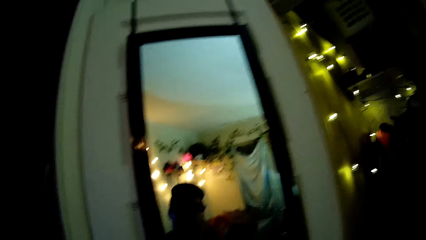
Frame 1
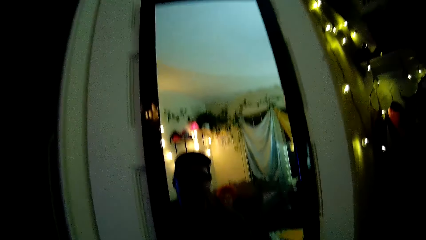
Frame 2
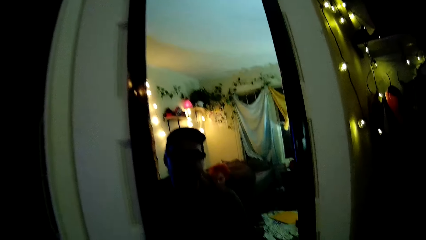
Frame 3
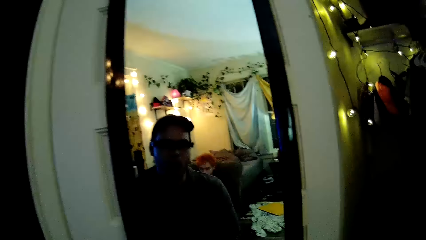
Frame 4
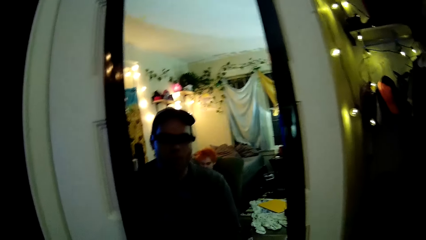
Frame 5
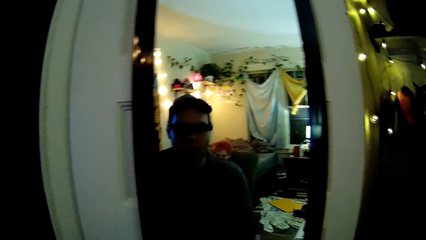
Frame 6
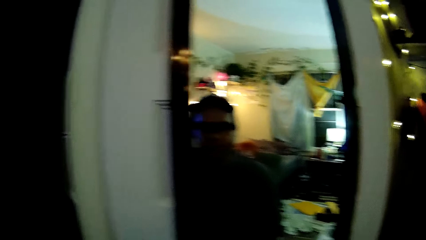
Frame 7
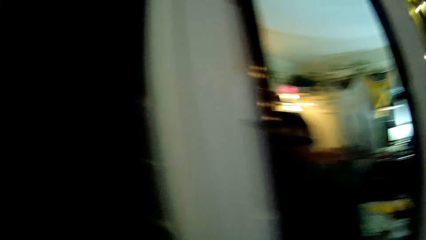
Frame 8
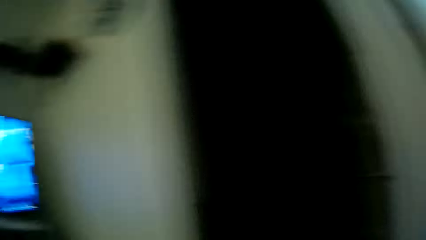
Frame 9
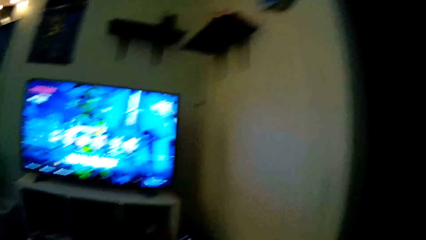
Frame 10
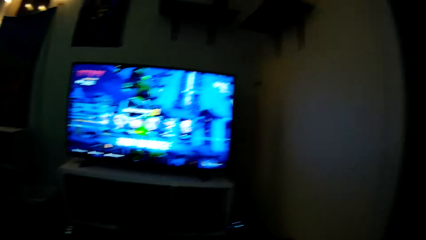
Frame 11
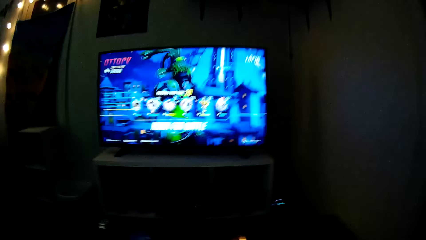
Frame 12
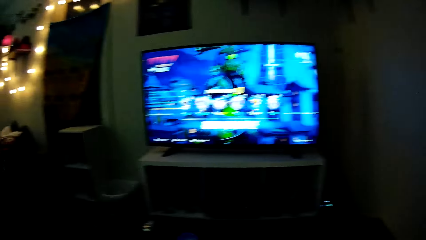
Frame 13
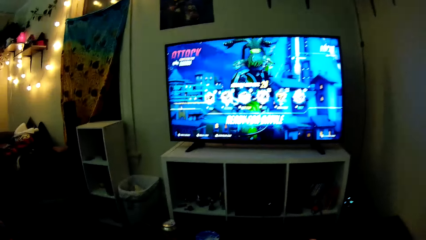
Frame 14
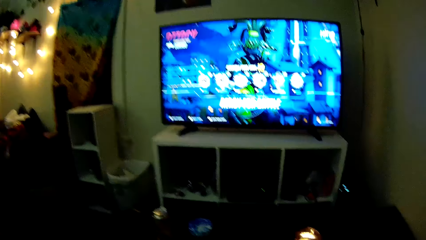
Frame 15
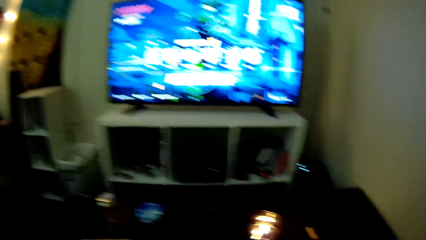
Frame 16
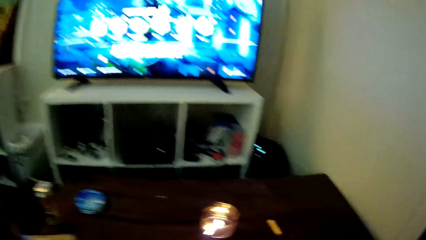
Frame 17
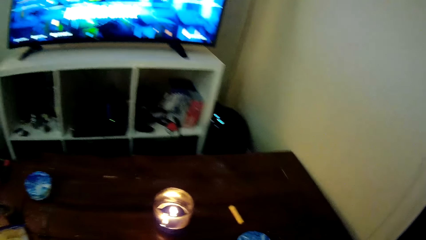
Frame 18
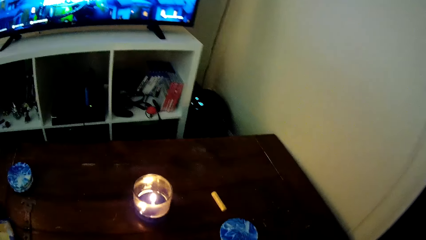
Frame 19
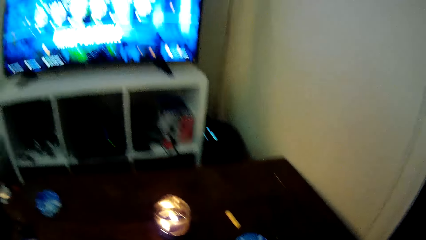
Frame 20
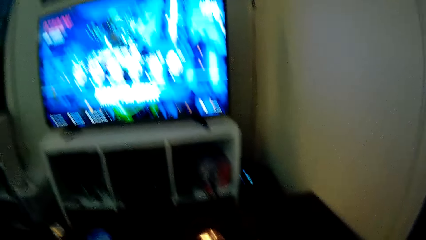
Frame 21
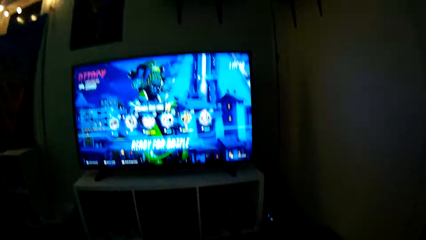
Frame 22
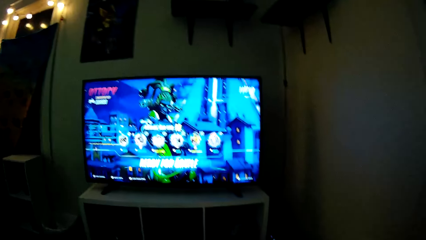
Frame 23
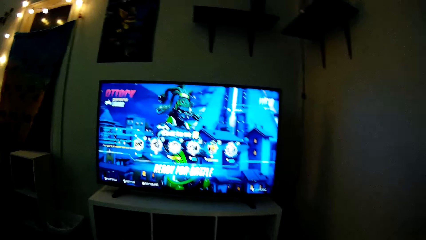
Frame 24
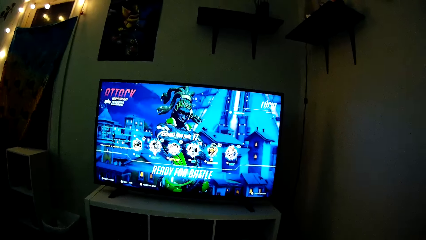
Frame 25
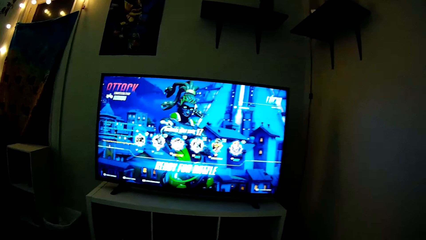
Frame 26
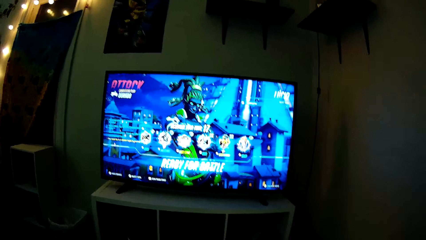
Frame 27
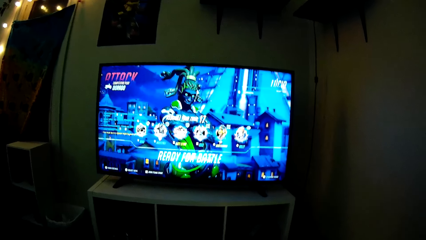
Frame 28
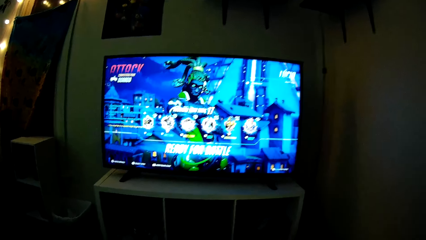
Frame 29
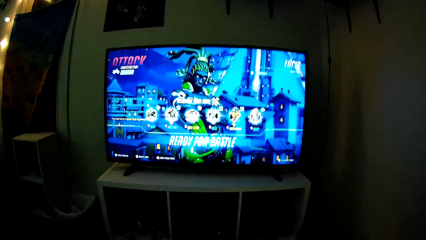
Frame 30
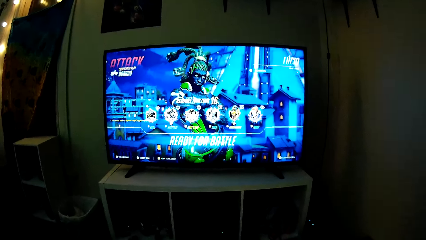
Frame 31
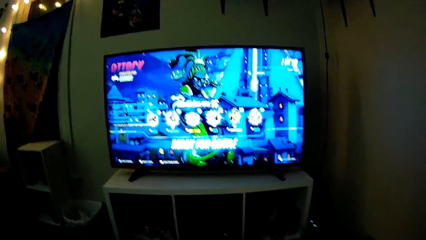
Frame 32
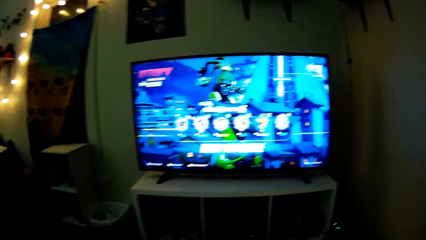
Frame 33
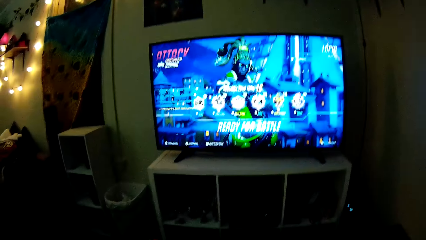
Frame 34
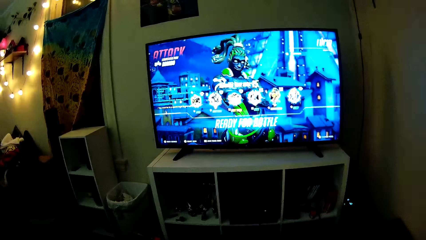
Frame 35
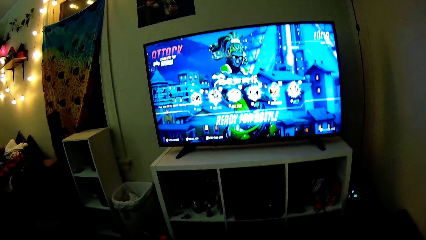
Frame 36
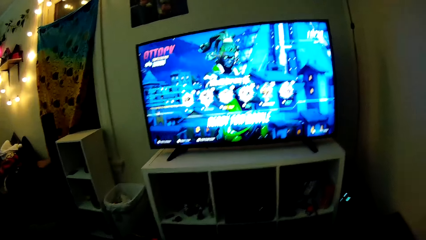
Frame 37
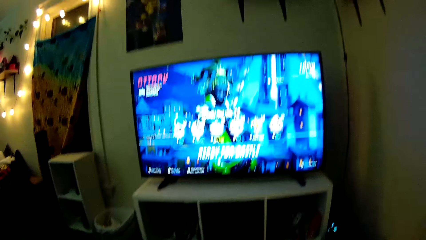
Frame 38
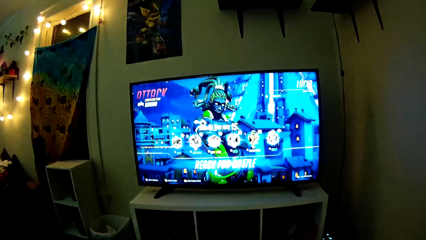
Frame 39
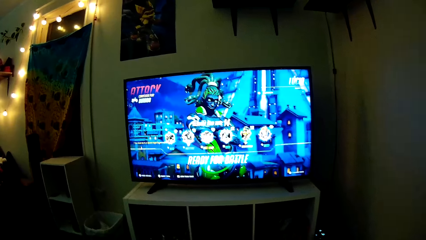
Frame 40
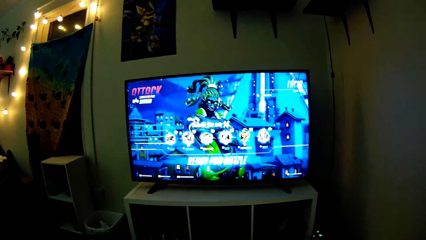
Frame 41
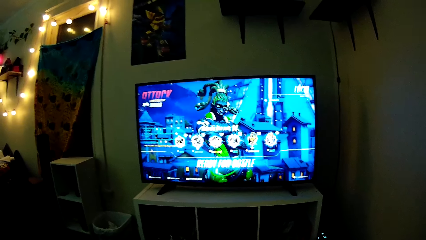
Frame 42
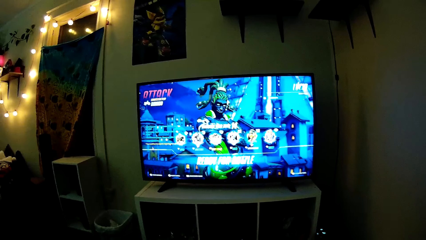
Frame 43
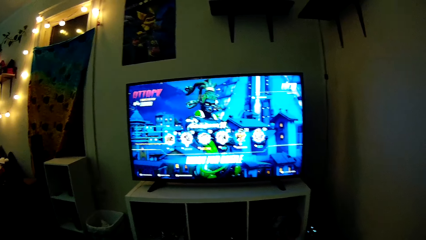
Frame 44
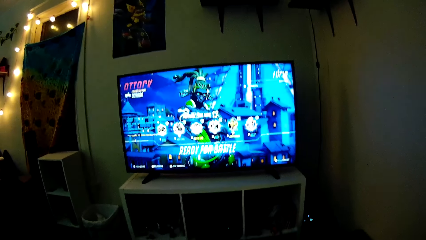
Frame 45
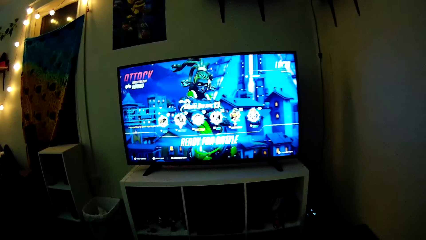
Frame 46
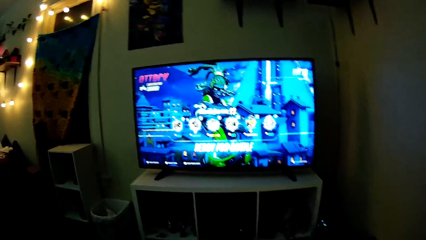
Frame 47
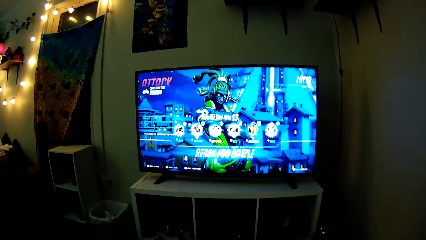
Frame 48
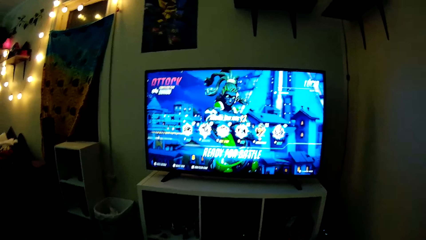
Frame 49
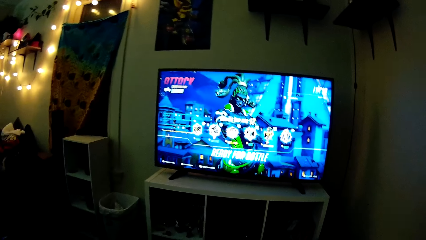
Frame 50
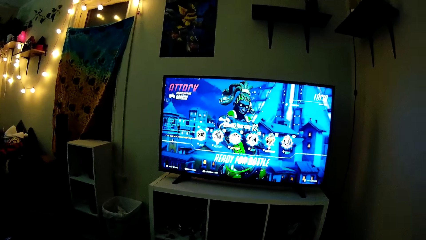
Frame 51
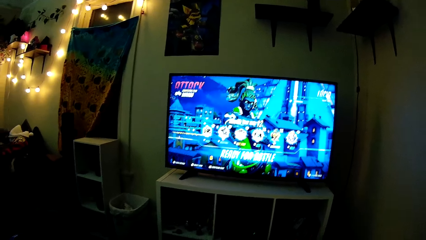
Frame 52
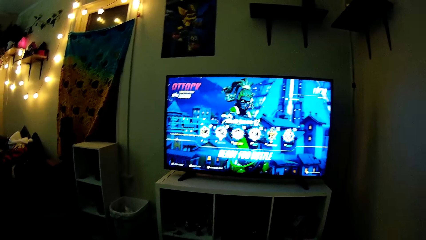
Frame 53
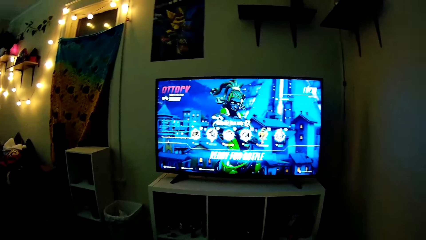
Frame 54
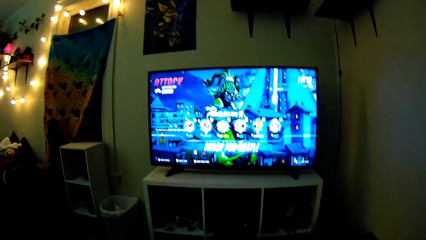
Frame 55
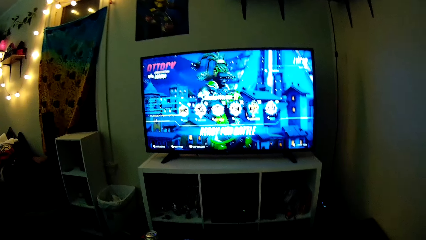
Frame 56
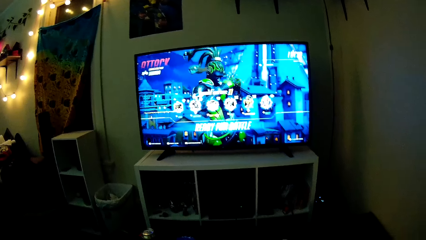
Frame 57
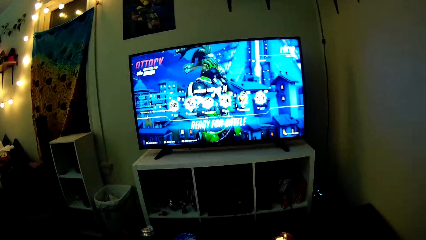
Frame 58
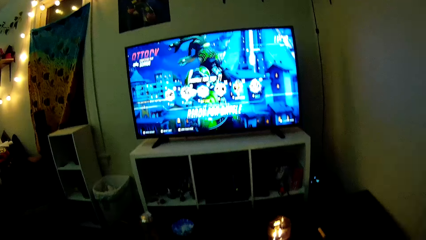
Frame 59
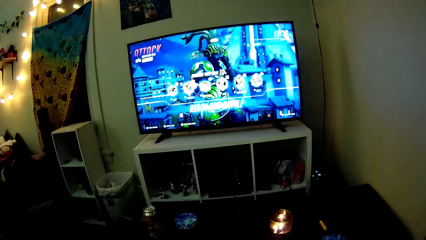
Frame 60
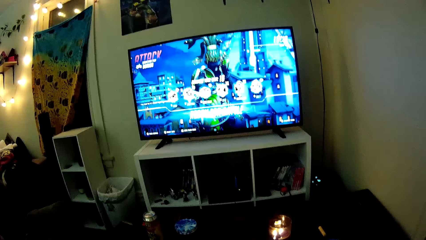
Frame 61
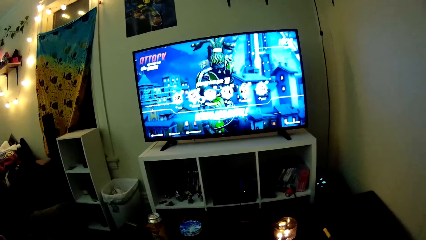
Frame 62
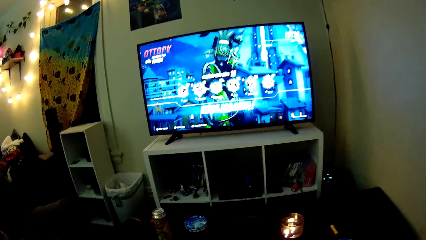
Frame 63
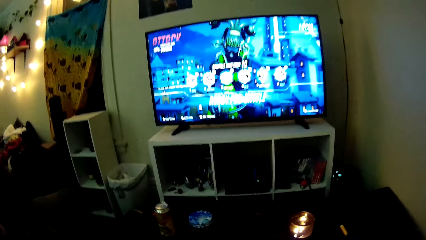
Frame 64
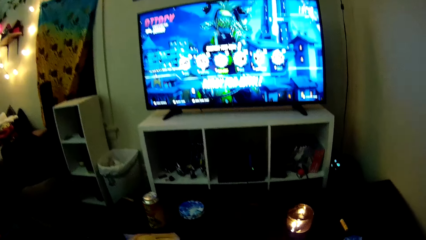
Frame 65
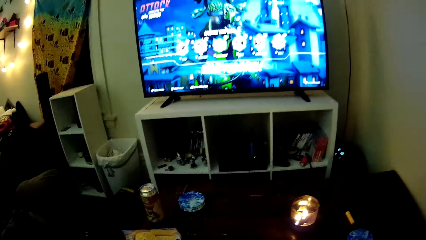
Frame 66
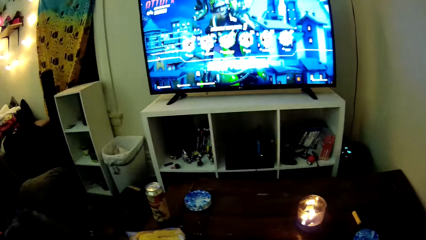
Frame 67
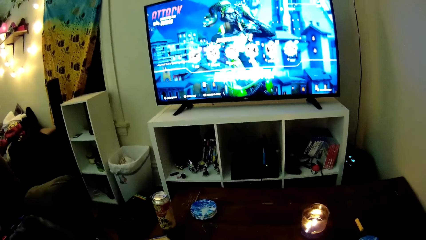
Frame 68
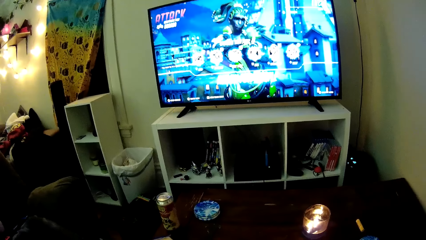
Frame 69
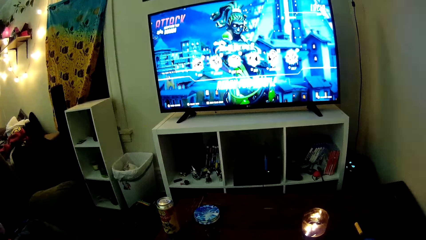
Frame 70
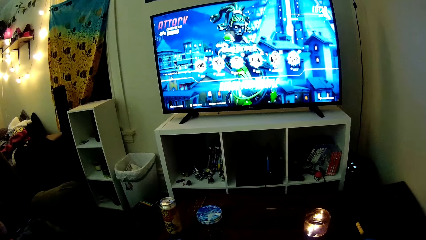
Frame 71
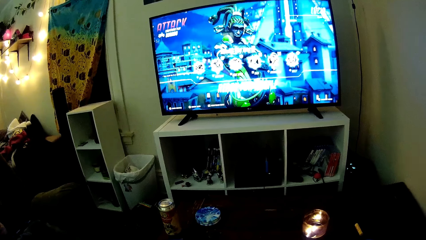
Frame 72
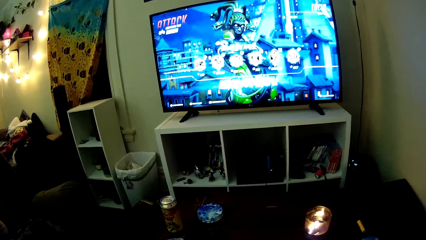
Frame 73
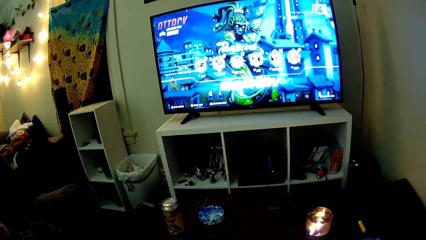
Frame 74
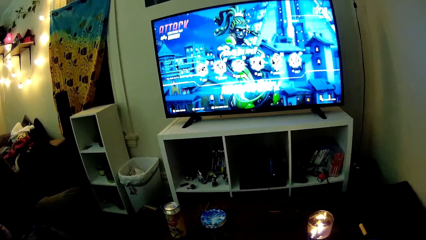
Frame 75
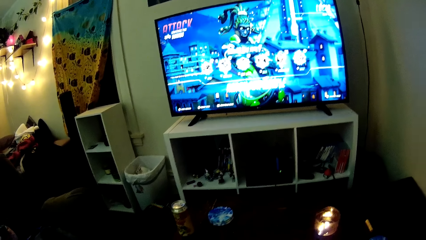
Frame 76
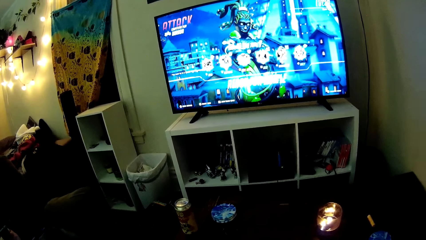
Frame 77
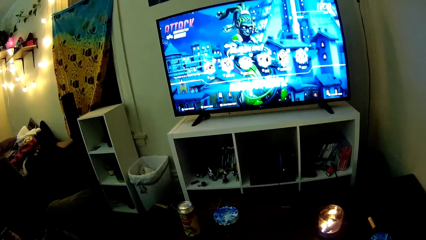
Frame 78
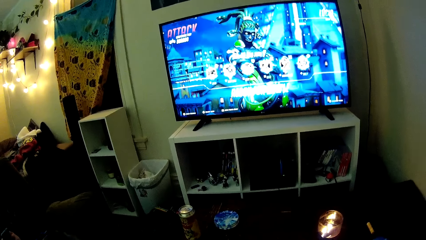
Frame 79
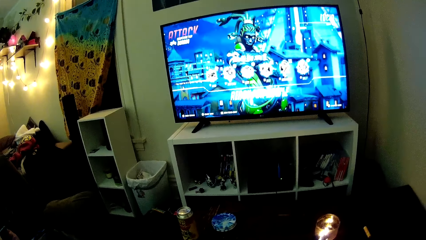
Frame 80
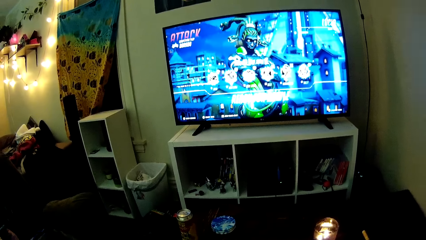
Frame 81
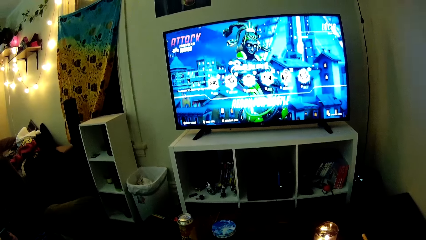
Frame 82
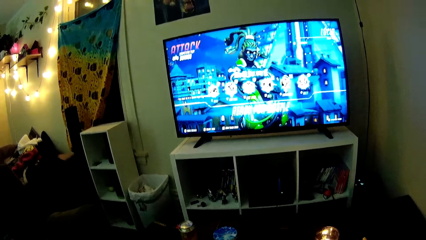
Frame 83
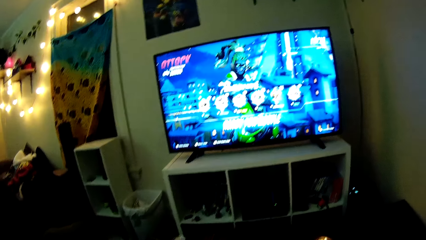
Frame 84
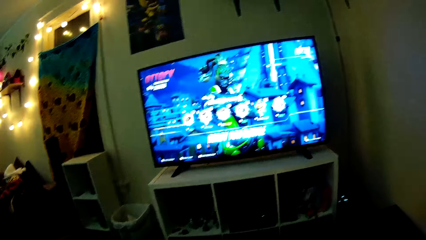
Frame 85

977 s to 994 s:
The camera wearer moves around. They look at the mirror. They move around. They sit down.
